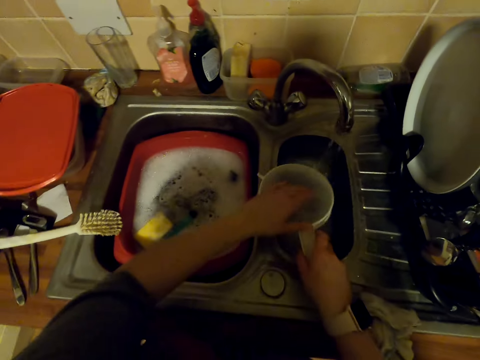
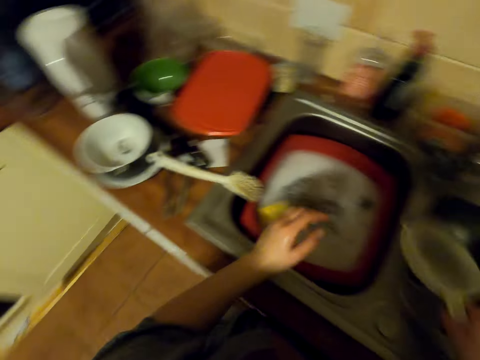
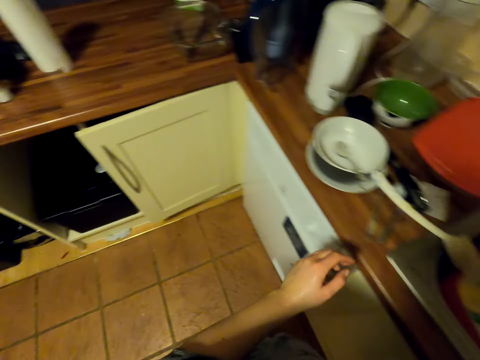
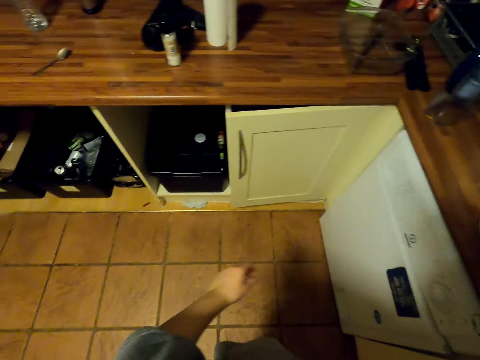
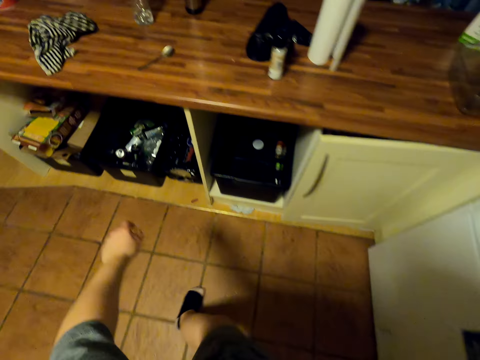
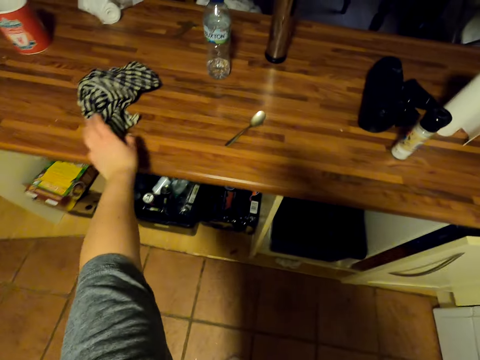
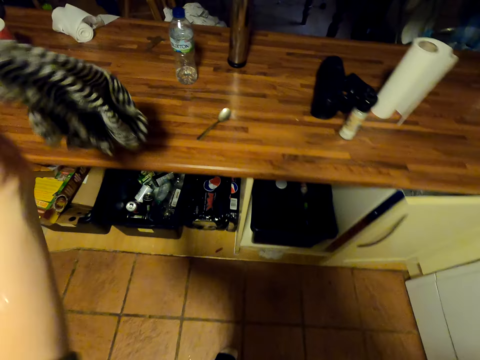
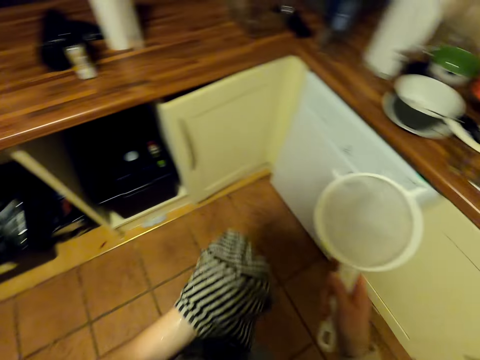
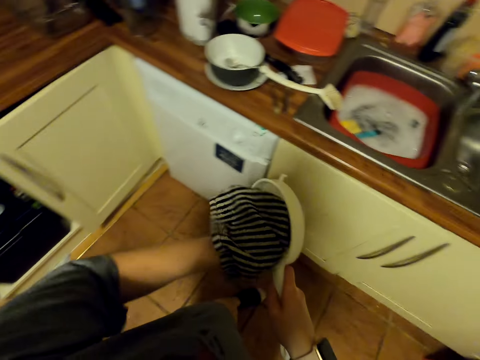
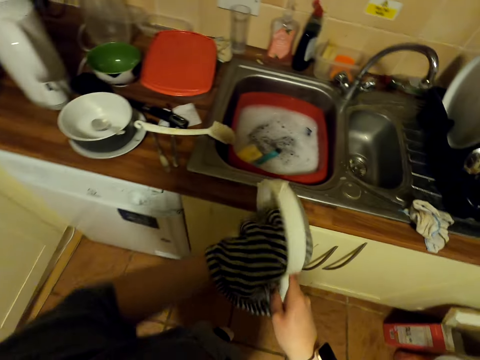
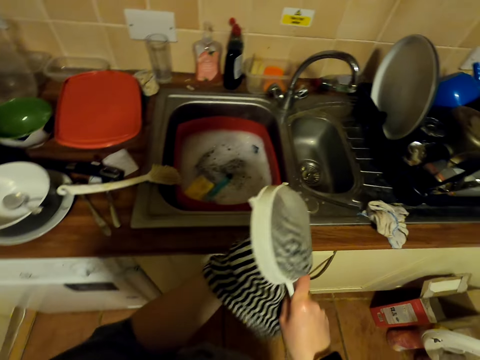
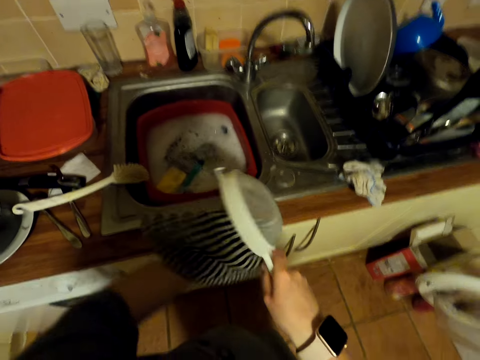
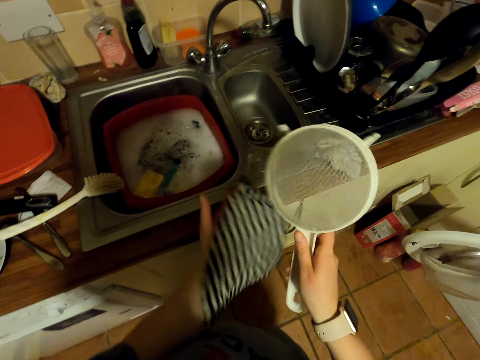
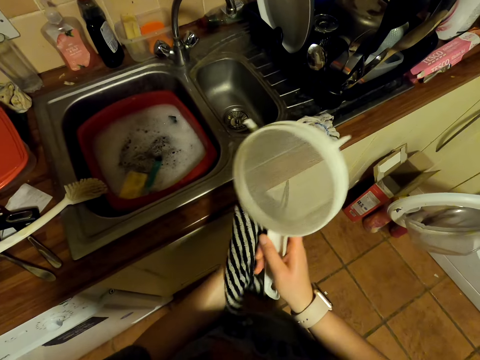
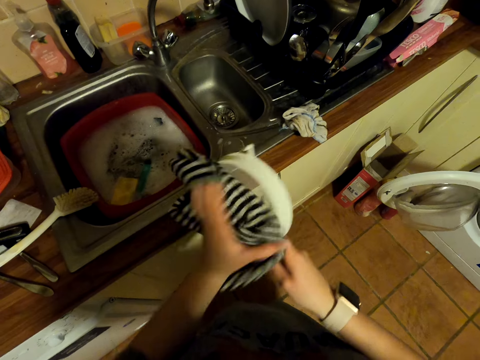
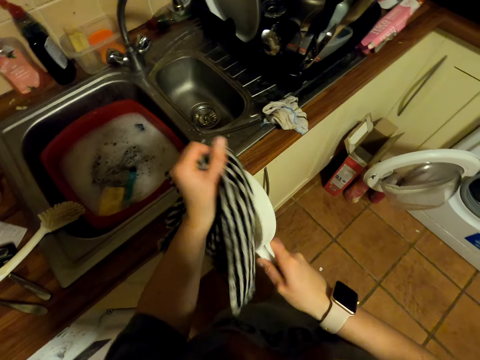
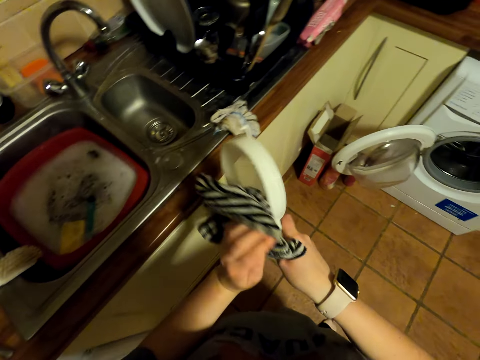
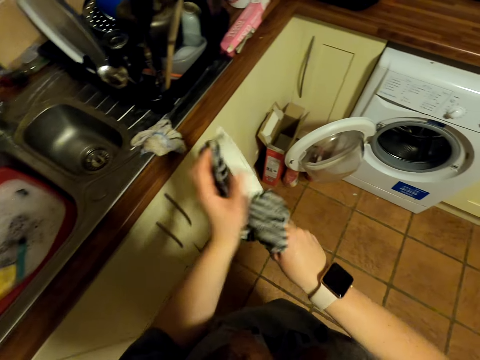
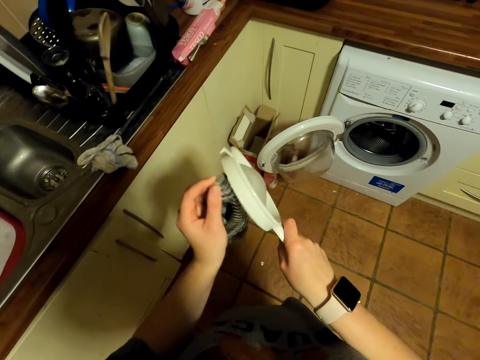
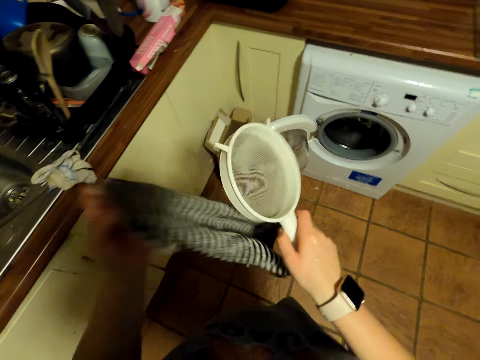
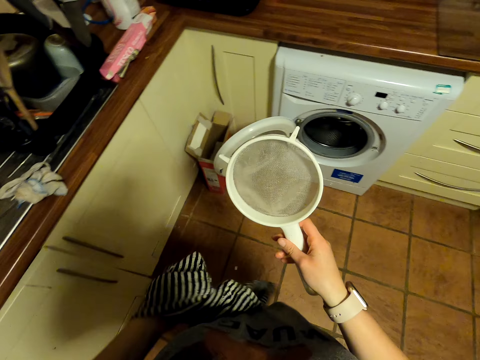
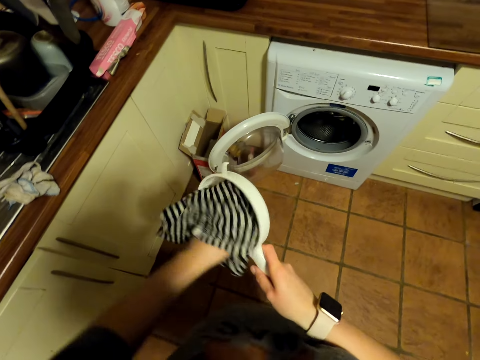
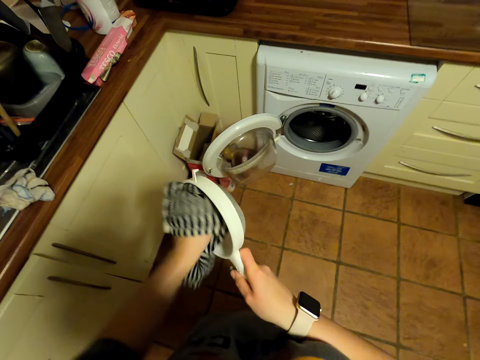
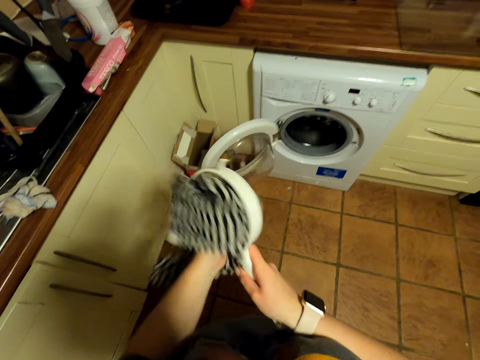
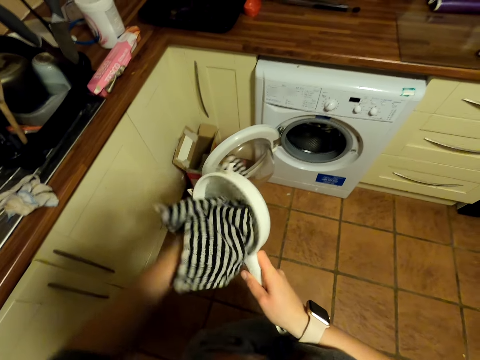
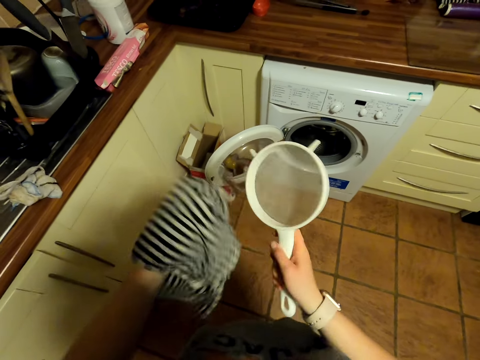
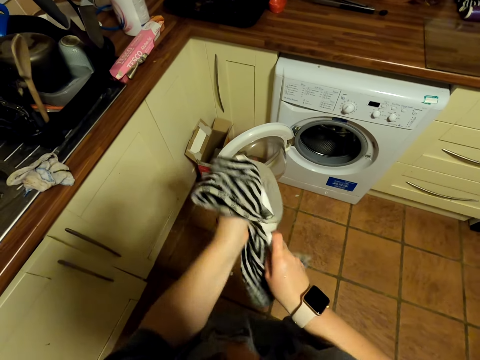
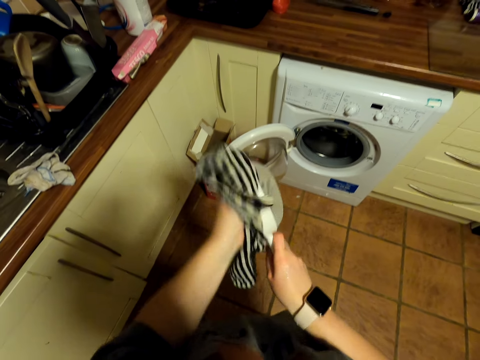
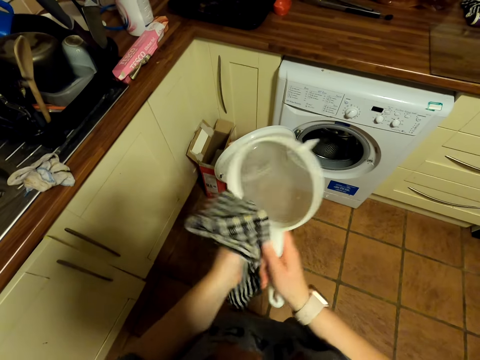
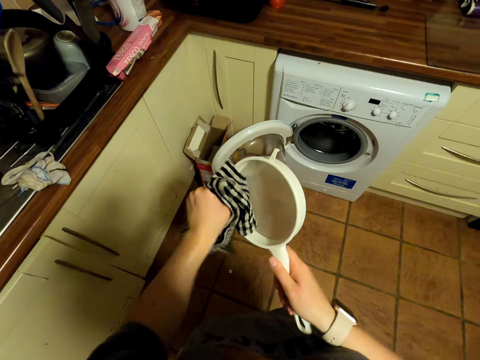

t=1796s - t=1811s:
The camera wearer shakes the sieve. They walk in the kitchen. They pick a kitchen towel on the countertop. They wipe the sieve with the kitchen towel.

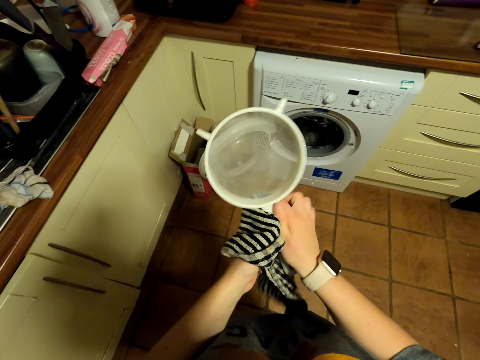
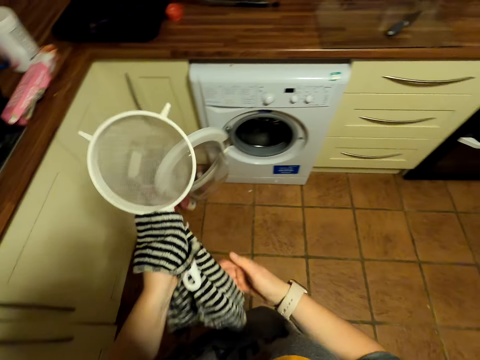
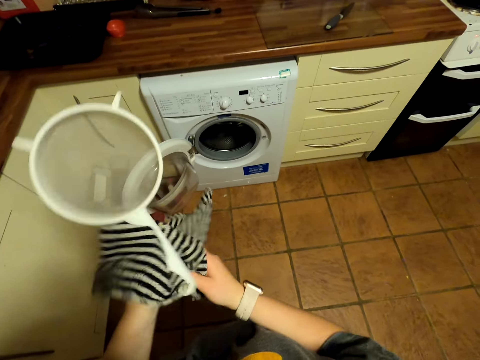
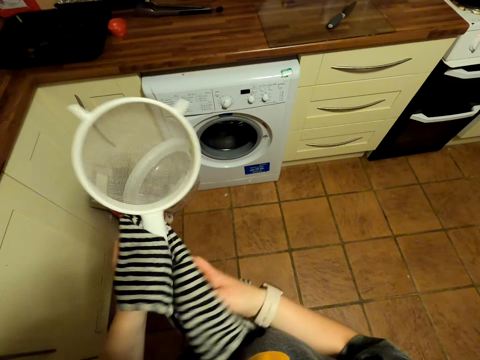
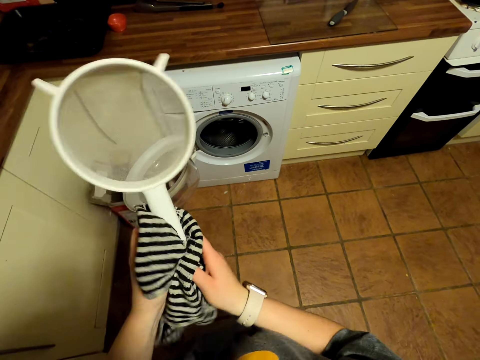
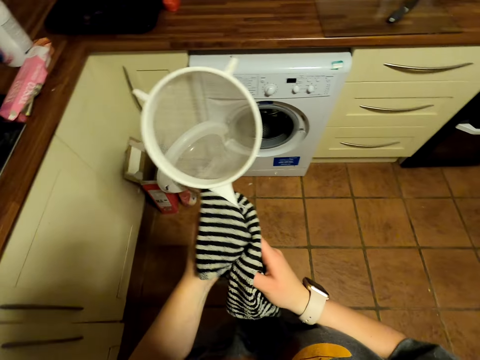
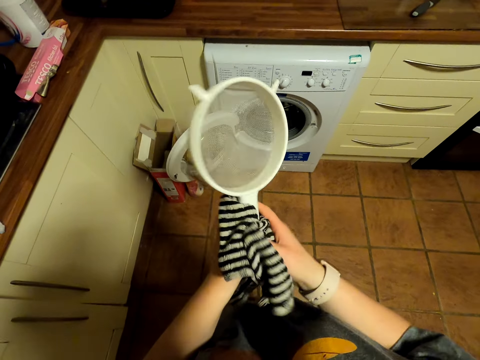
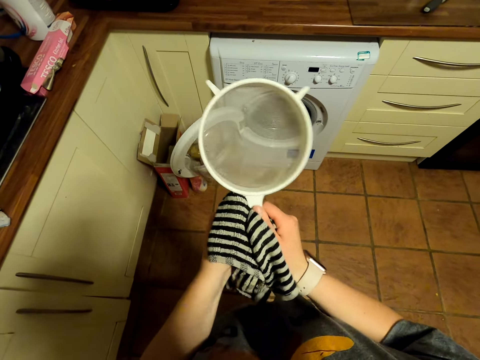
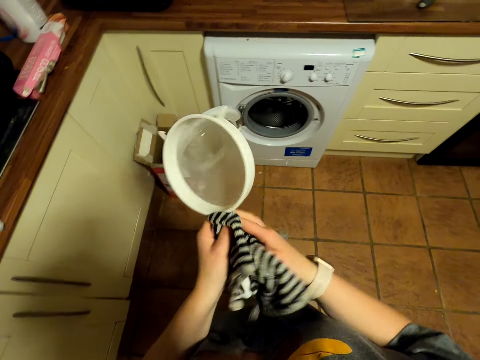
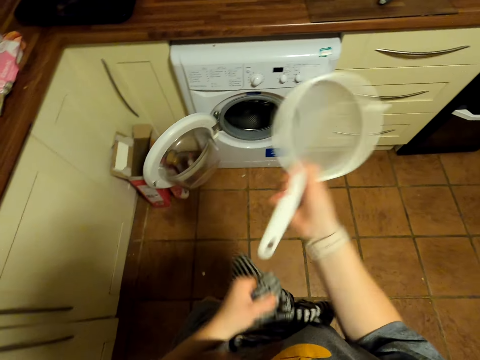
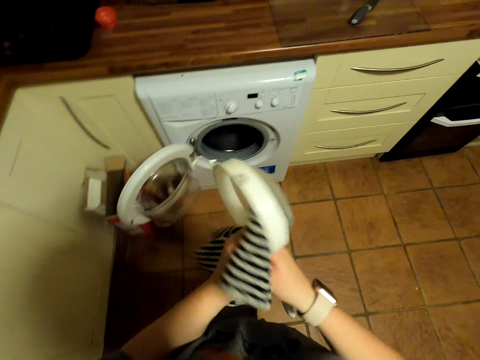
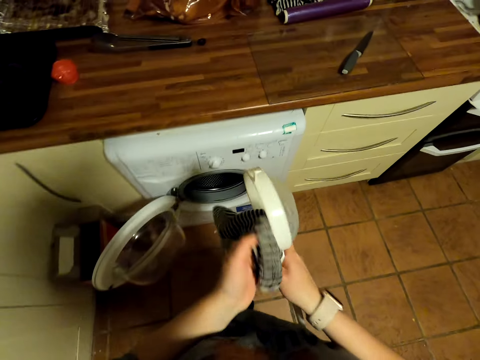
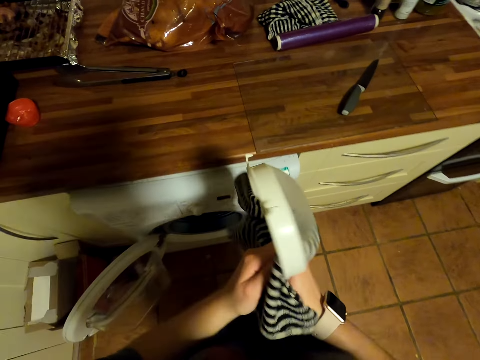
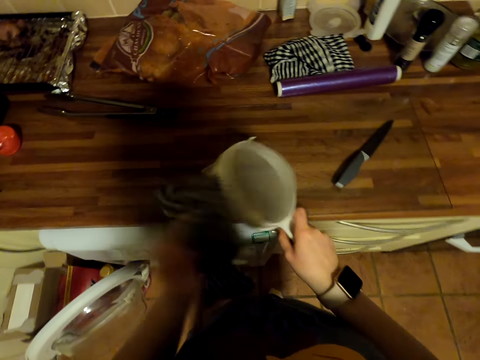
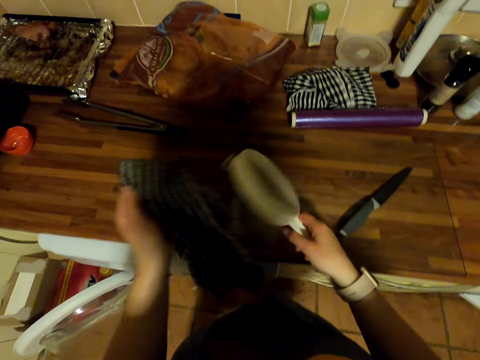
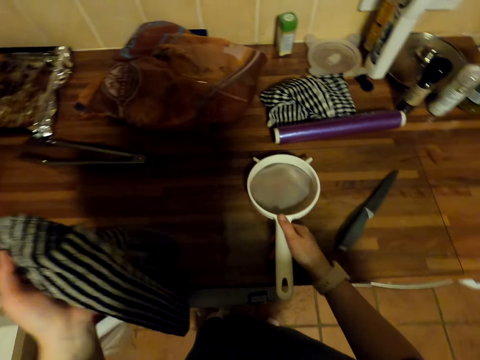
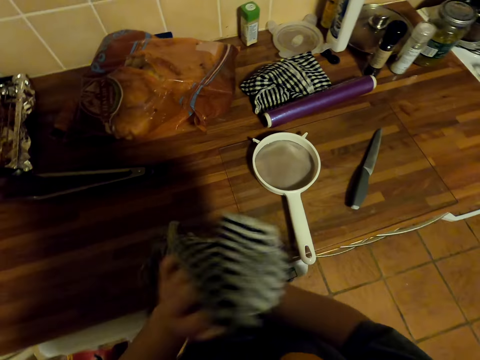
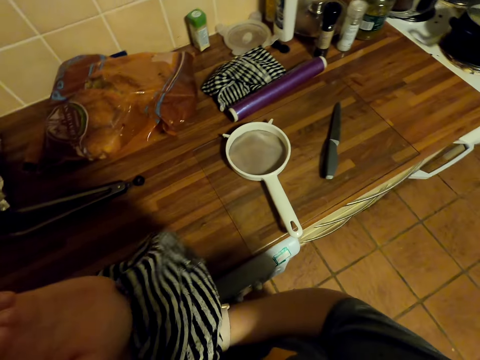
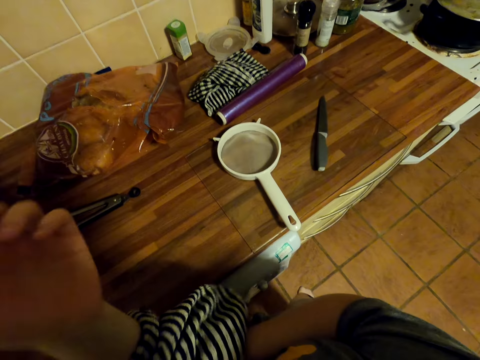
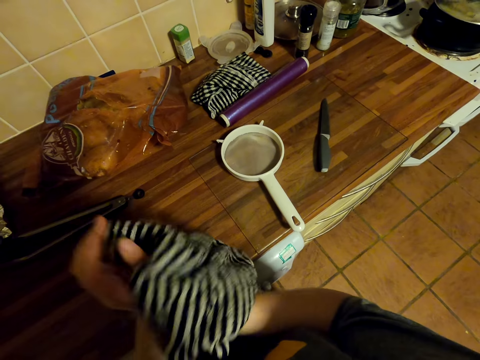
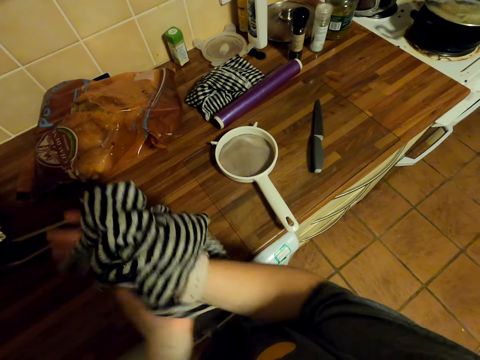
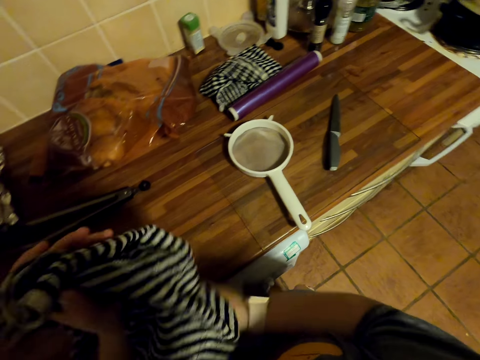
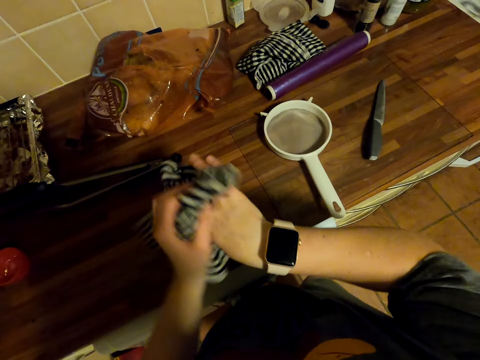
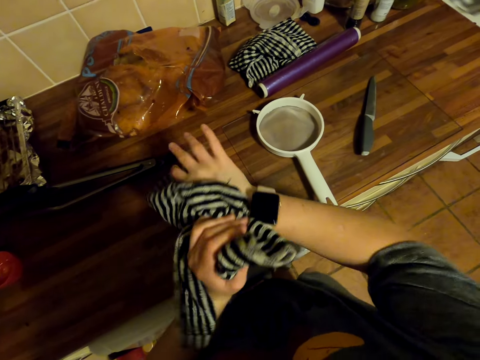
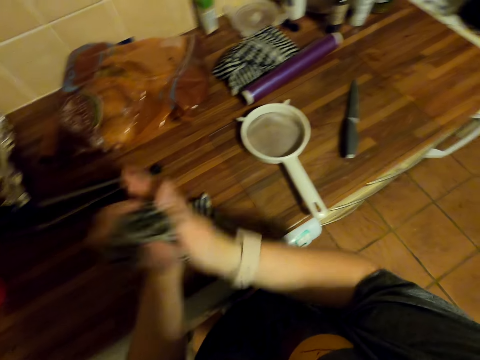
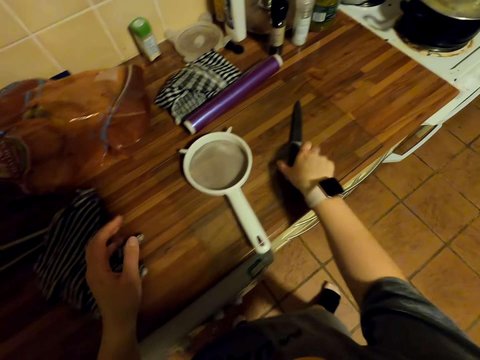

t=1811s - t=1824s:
The camera wearer walks around. They put a sieve on the countertop. They wipe hands with a kitchen towel. They put the kitchen towel on the countertop.
